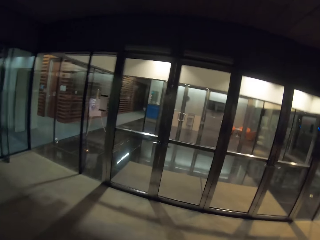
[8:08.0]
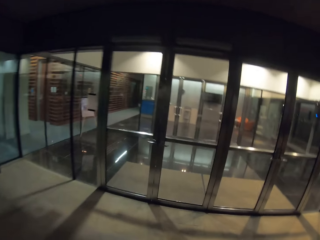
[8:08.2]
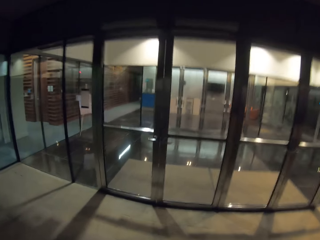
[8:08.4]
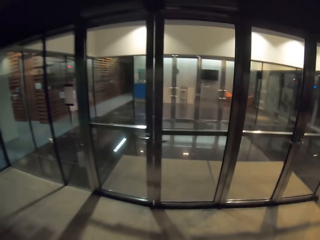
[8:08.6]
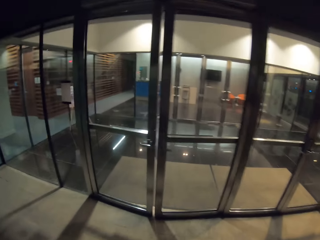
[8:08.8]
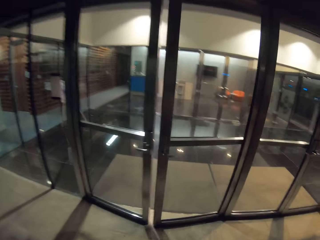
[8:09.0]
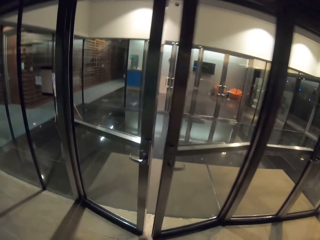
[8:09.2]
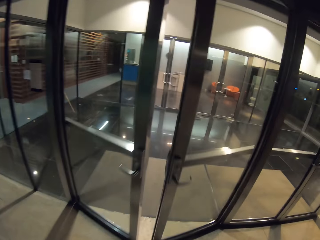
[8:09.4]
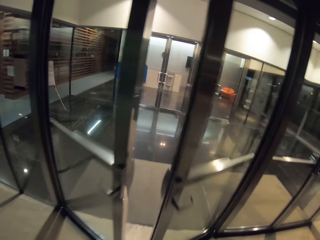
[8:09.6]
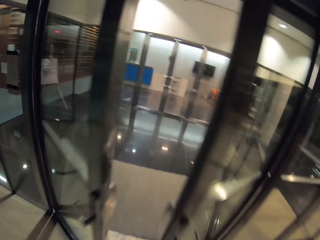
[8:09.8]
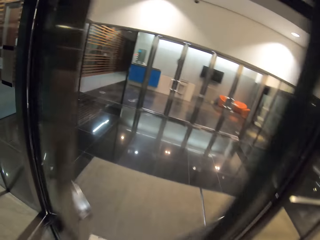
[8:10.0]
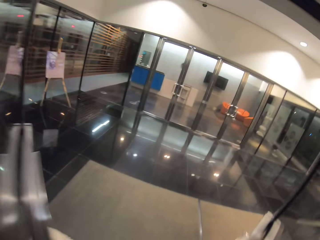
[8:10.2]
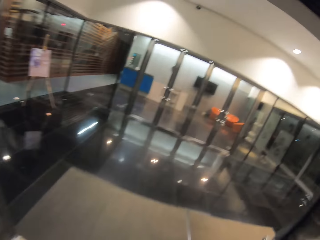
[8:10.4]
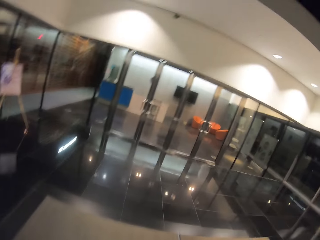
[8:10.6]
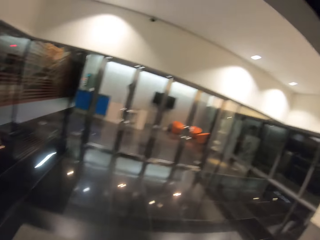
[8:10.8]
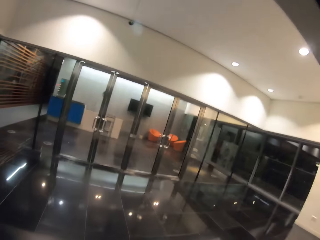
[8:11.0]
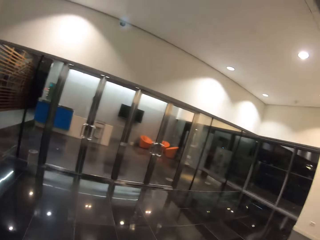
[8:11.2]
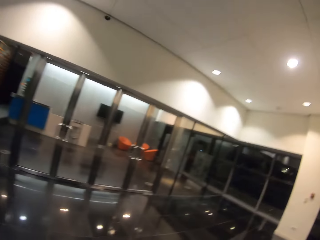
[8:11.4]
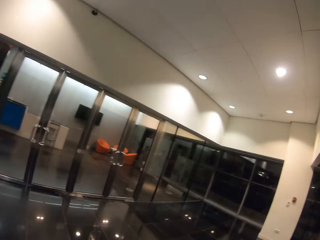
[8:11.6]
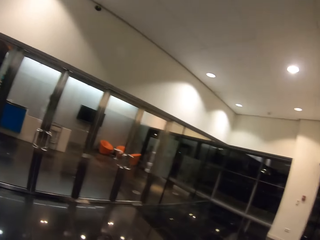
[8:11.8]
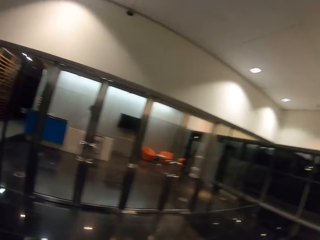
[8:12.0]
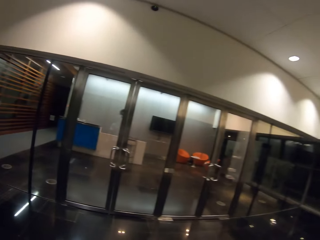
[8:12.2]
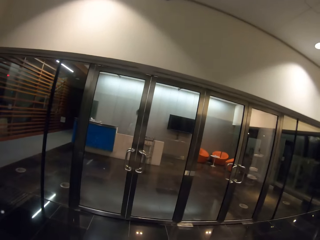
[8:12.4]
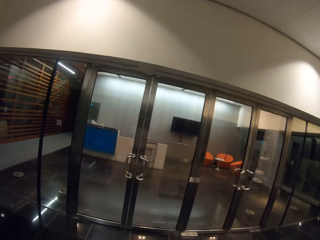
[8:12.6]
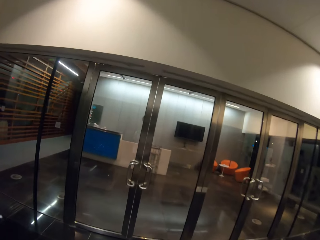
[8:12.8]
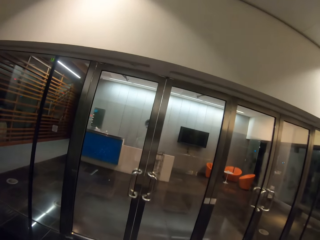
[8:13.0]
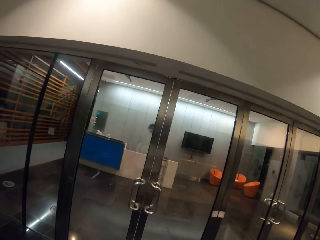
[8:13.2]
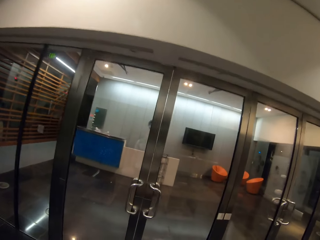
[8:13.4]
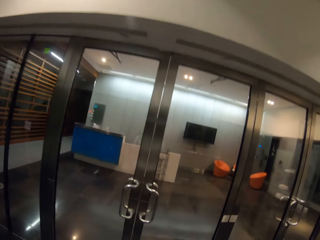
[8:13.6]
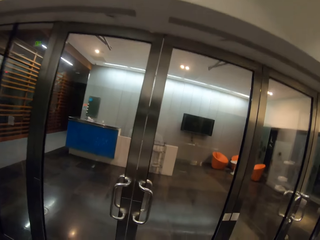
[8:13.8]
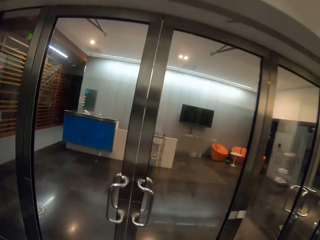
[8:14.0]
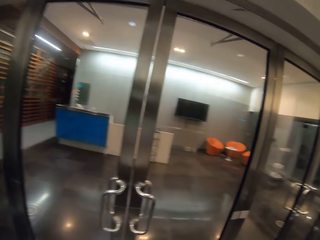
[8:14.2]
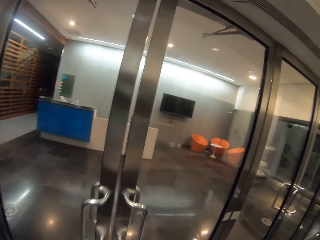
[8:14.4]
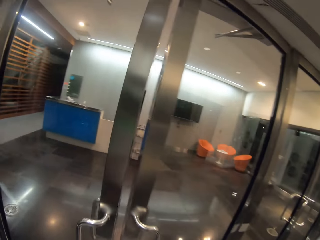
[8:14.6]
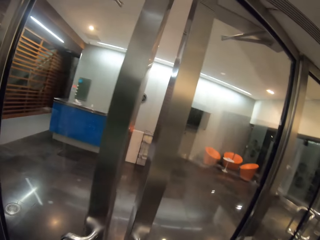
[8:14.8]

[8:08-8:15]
The camera wearer walks in the office.

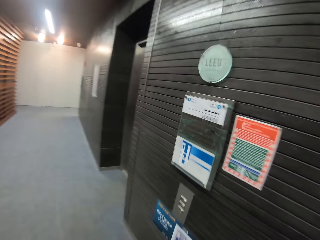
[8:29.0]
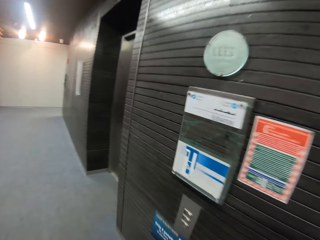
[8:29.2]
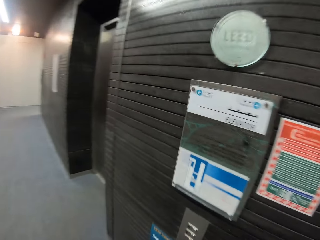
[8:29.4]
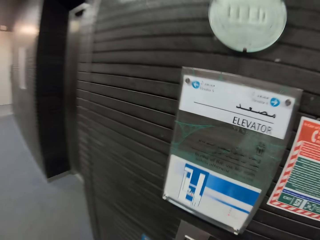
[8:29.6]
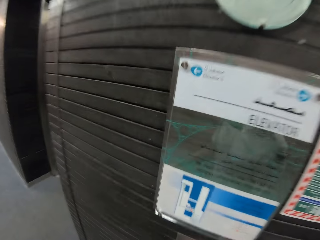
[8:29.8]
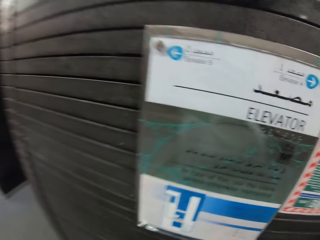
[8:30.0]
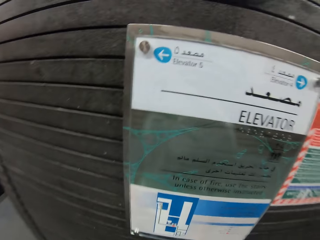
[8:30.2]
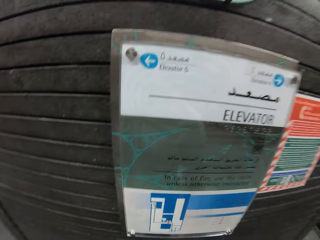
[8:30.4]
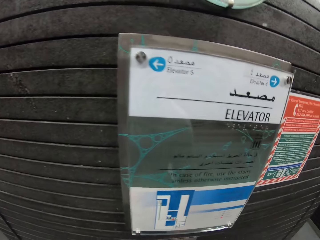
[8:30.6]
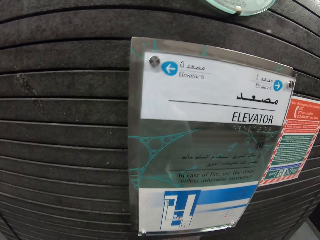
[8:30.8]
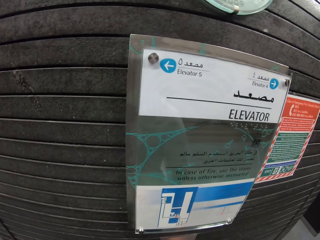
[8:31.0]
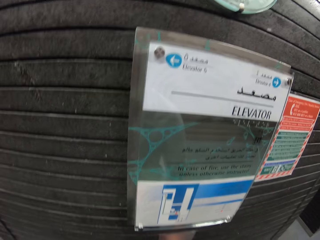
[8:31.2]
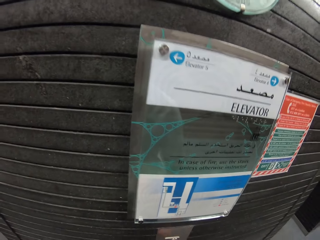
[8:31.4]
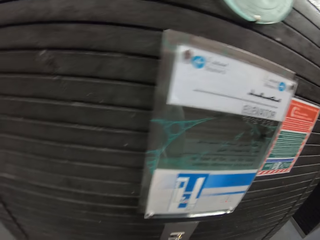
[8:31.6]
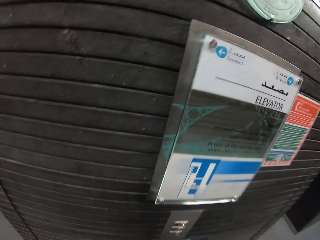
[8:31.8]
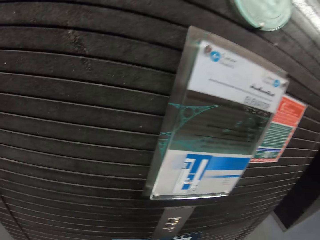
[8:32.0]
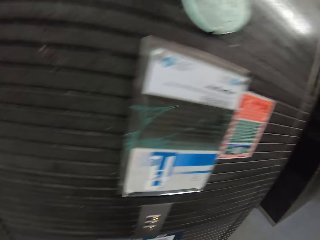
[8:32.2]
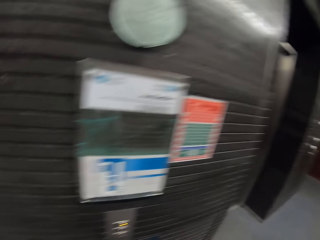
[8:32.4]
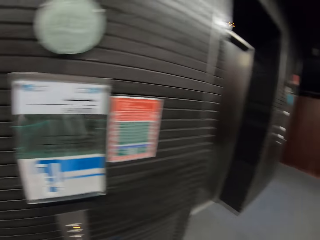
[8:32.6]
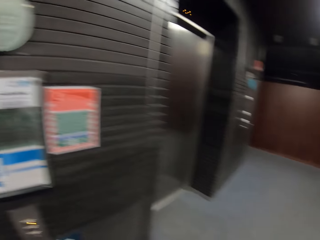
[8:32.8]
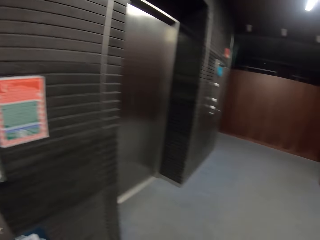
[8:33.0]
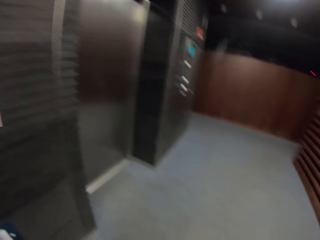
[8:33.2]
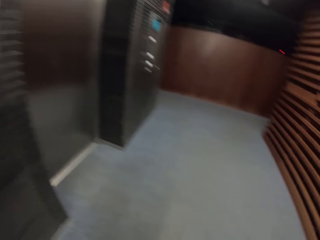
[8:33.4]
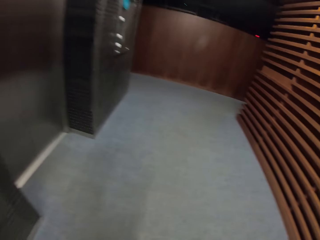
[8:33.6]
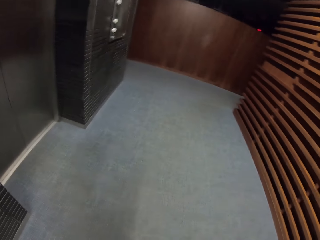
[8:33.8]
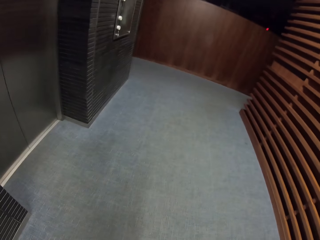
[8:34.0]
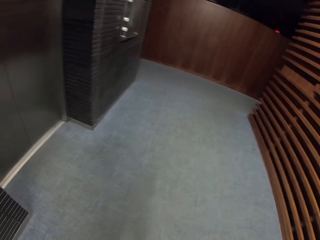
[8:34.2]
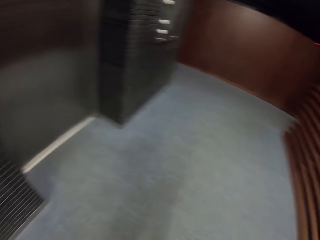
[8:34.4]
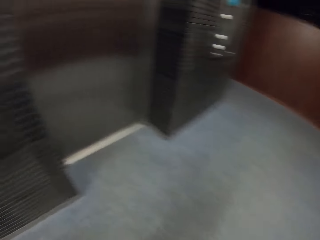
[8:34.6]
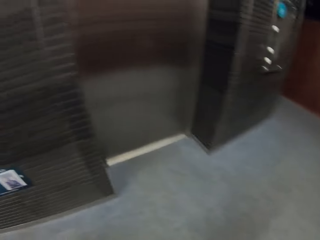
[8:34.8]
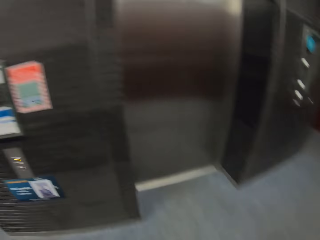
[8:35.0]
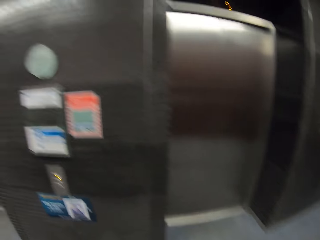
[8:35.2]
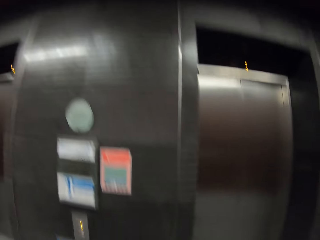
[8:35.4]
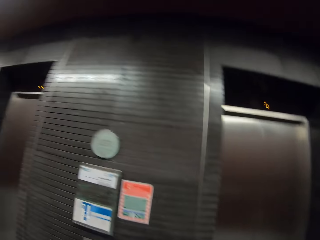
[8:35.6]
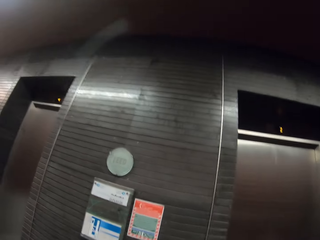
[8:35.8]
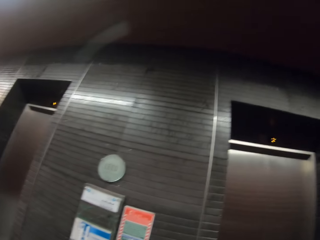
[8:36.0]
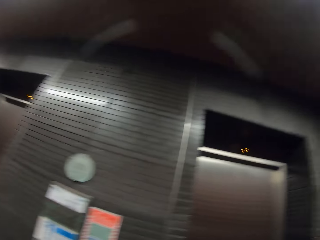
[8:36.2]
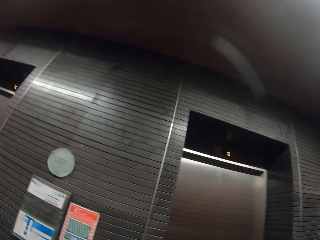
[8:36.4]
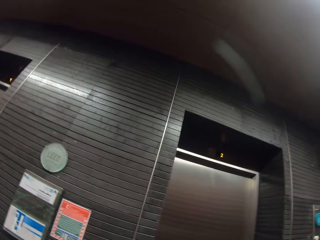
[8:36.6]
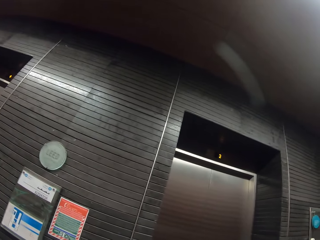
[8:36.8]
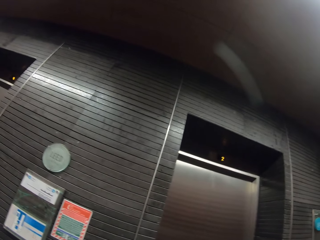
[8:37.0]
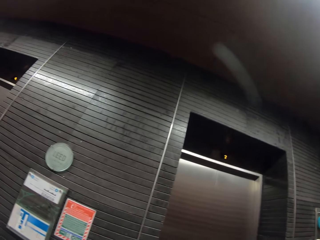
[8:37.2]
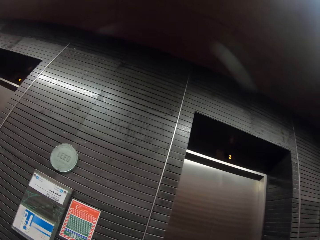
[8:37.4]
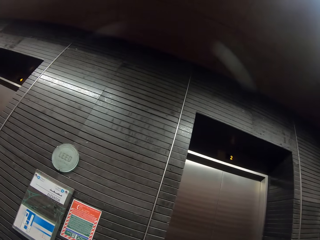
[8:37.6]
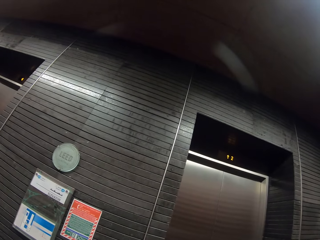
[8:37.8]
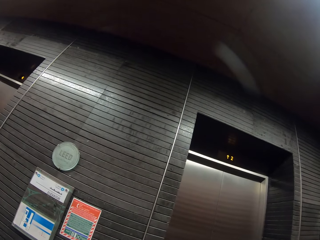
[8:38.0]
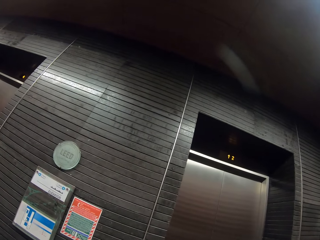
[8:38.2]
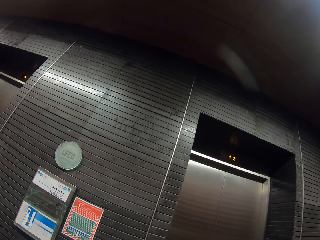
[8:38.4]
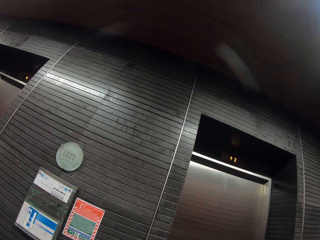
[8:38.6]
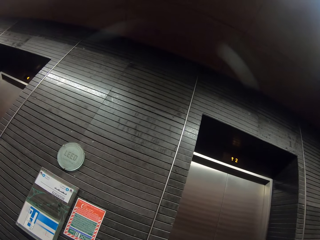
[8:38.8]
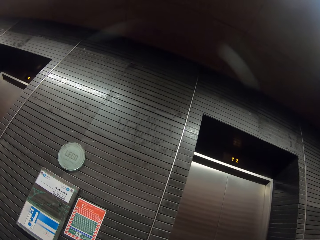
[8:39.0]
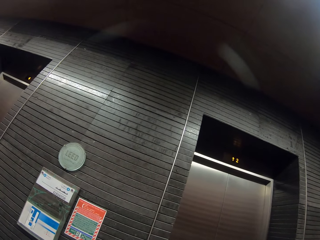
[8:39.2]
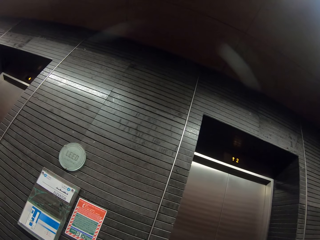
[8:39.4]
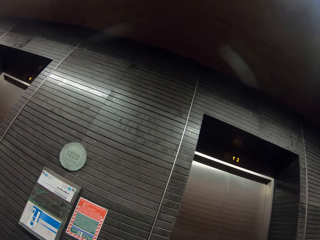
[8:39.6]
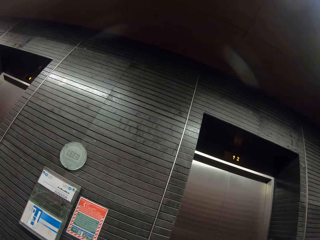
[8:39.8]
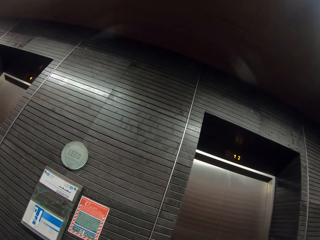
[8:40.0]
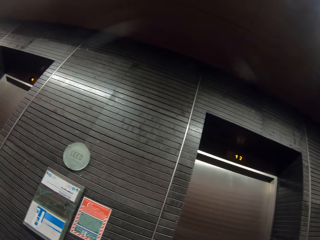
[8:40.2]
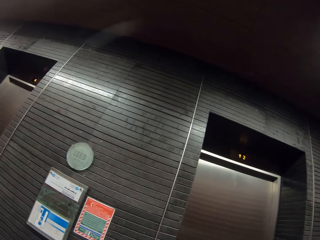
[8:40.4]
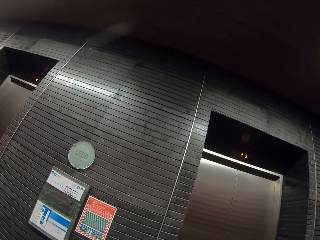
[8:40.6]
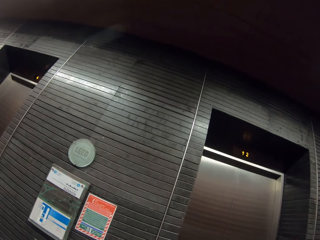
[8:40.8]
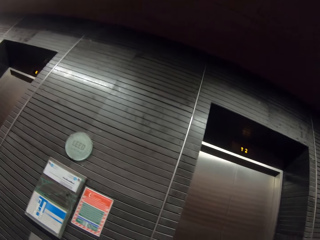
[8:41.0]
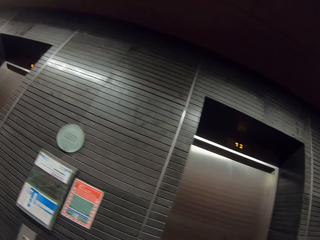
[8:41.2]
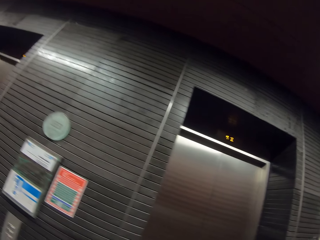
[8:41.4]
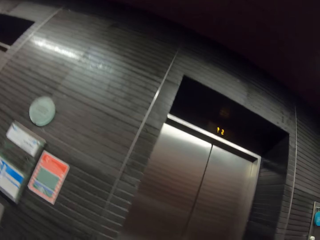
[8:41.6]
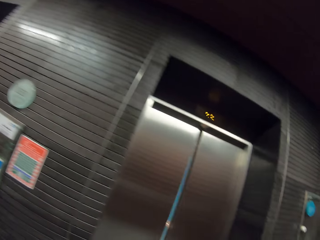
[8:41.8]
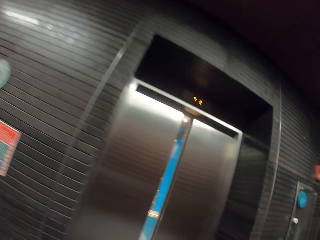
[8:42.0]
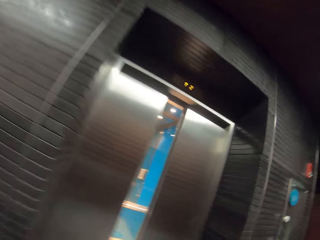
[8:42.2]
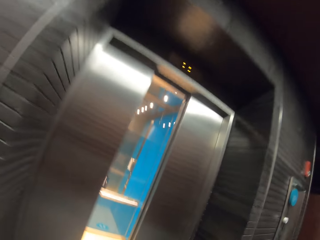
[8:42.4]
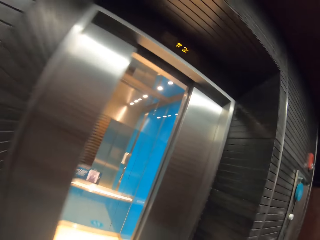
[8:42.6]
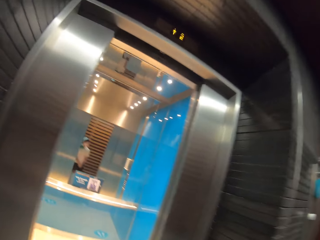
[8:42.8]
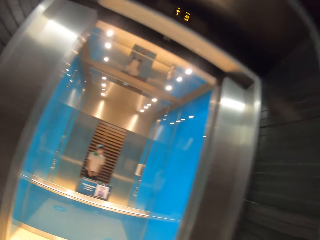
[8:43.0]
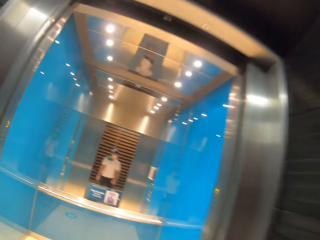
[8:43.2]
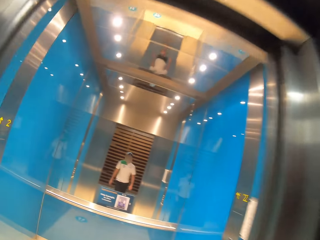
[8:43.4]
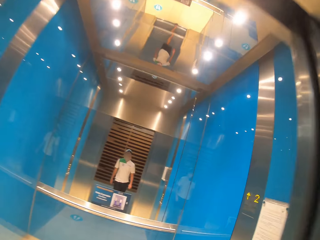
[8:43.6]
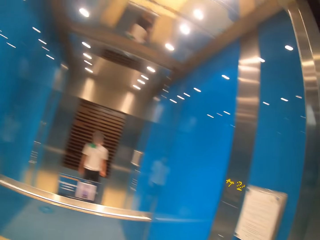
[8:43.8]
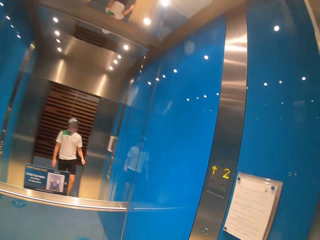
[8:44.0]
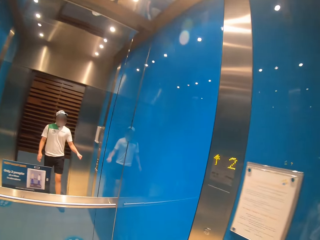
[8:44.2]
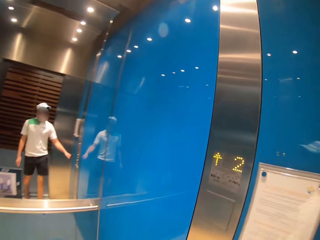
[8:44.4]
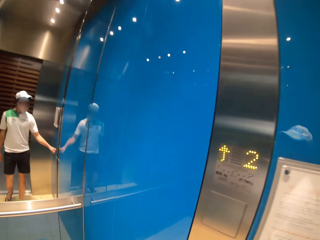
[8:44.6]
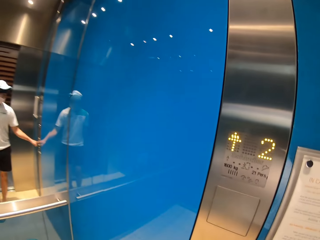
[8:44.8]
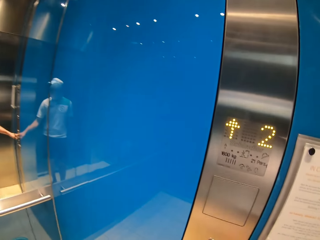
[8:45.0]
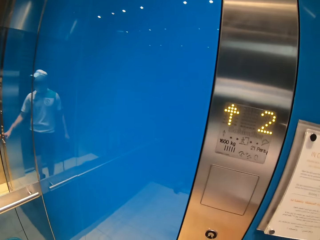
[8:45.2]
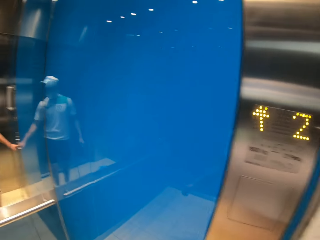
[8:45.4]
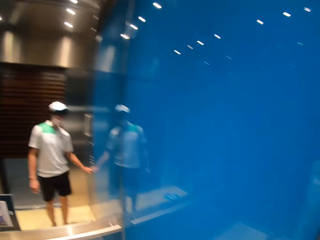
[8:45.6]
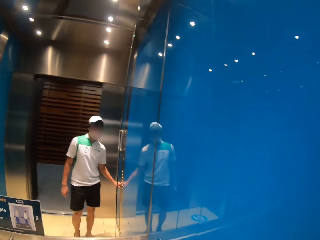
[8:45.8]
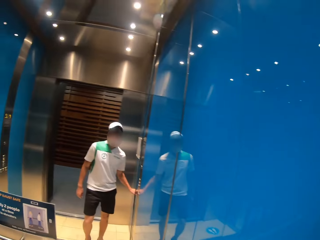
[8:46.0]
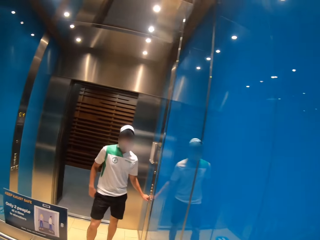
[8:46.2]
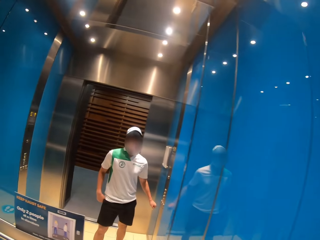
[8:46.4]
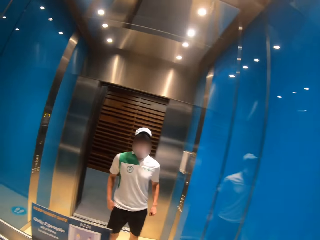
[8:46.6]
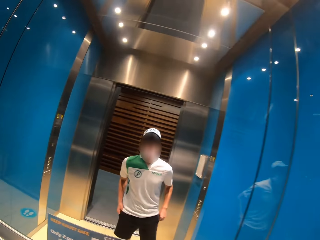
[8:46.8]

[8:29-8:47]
The camera wearer moves around. They enter the lift. They press the lift button.
